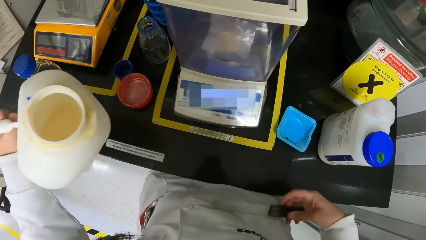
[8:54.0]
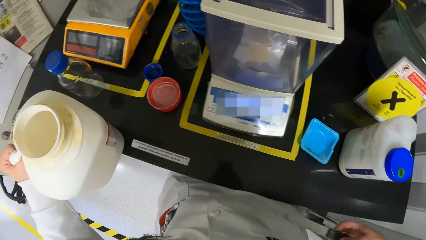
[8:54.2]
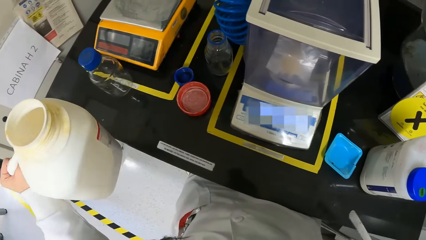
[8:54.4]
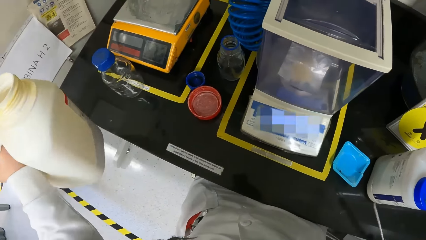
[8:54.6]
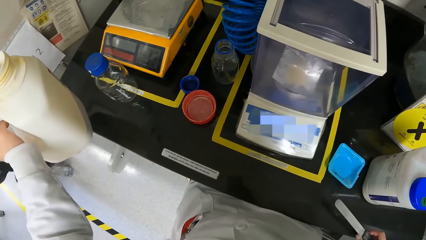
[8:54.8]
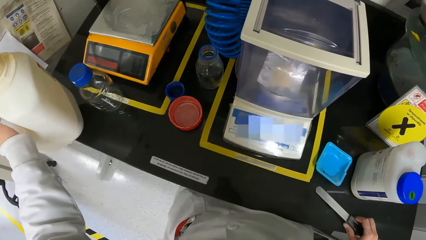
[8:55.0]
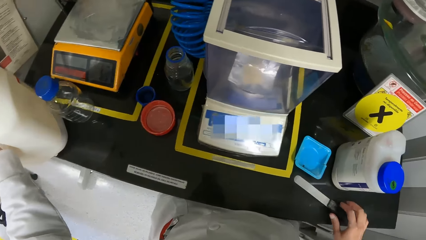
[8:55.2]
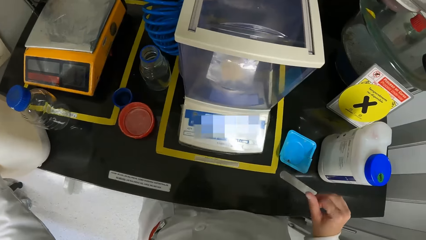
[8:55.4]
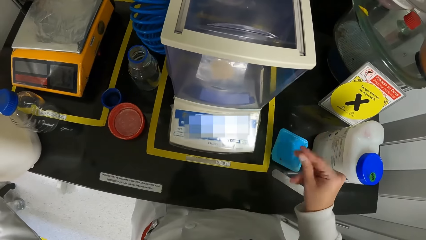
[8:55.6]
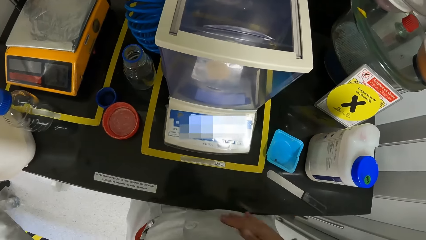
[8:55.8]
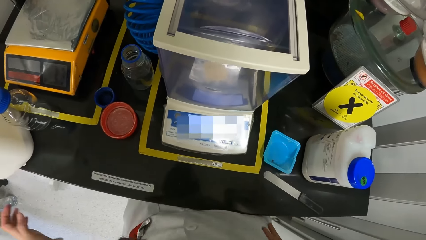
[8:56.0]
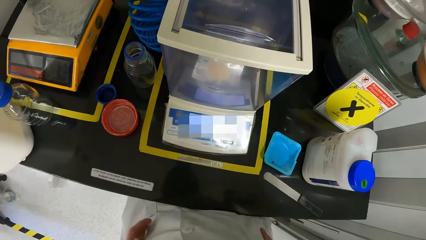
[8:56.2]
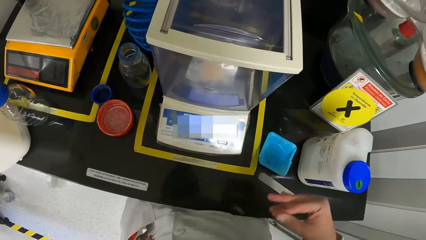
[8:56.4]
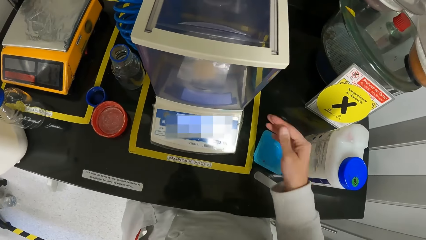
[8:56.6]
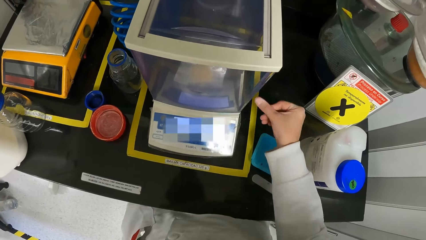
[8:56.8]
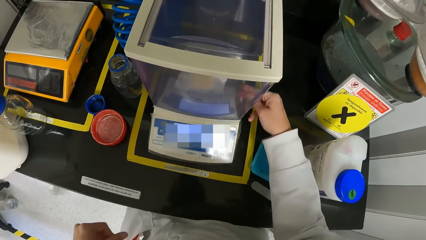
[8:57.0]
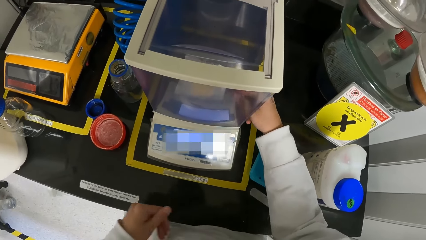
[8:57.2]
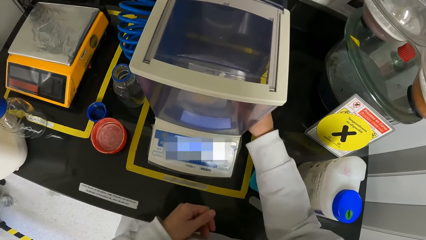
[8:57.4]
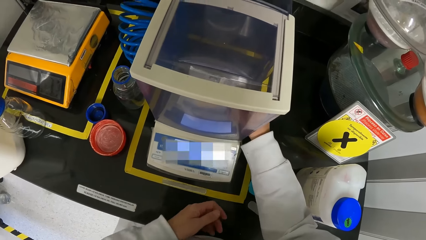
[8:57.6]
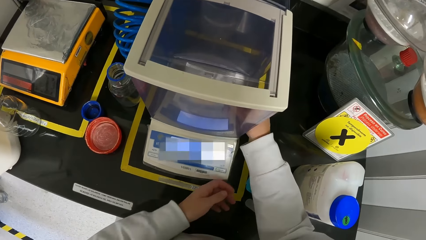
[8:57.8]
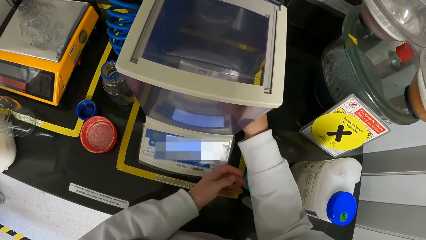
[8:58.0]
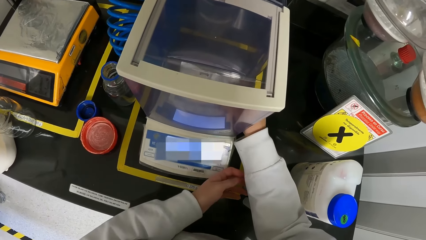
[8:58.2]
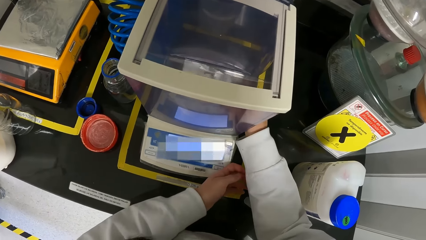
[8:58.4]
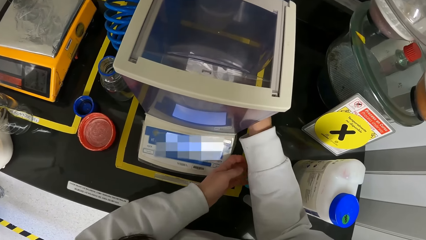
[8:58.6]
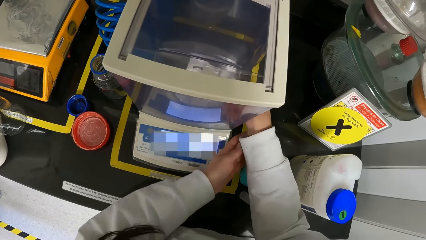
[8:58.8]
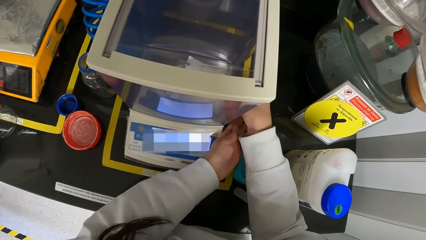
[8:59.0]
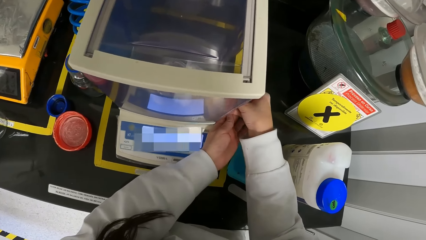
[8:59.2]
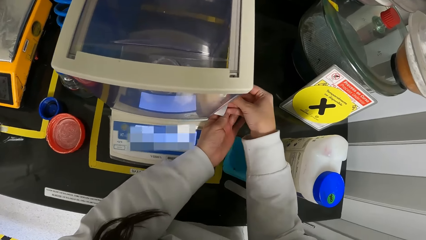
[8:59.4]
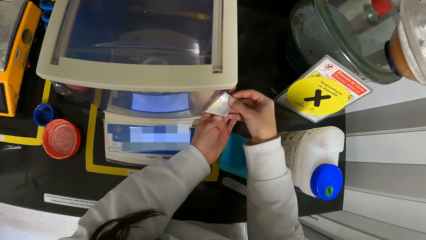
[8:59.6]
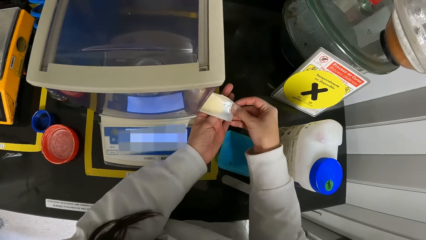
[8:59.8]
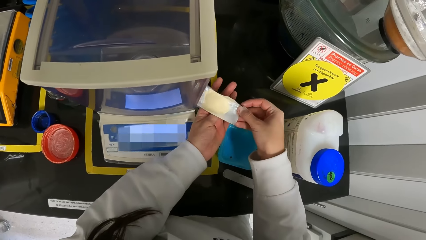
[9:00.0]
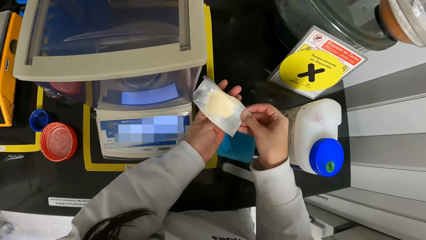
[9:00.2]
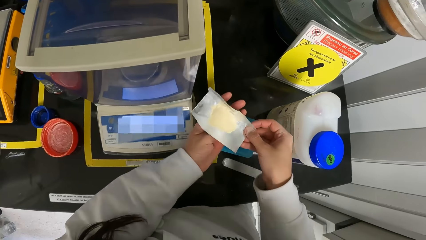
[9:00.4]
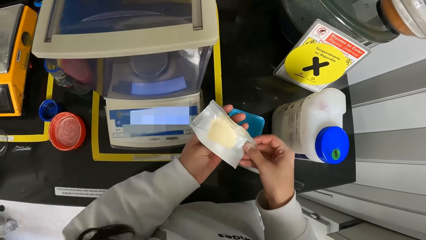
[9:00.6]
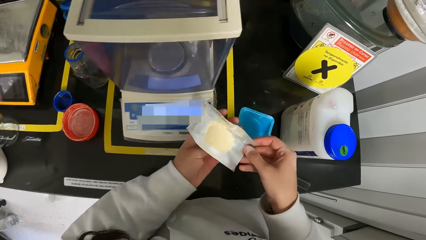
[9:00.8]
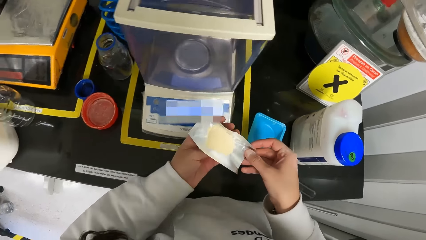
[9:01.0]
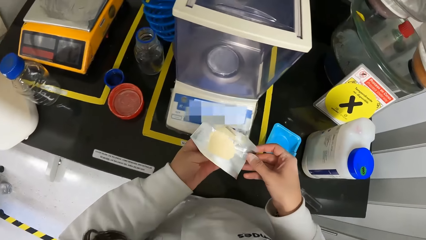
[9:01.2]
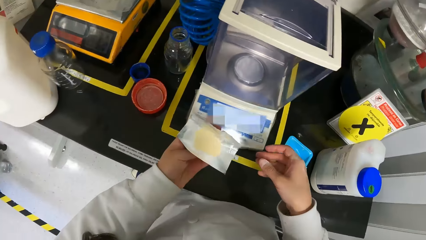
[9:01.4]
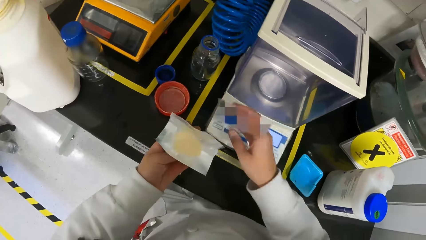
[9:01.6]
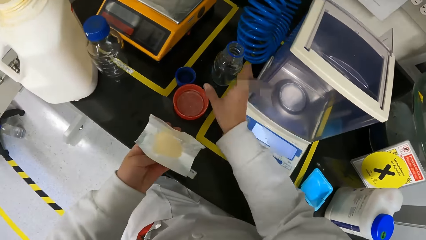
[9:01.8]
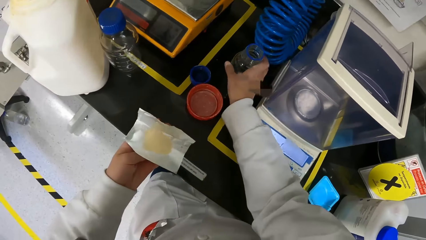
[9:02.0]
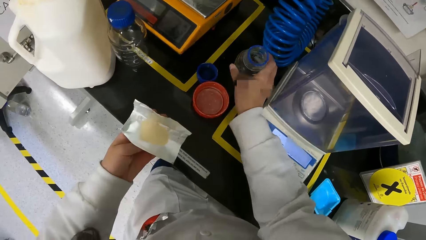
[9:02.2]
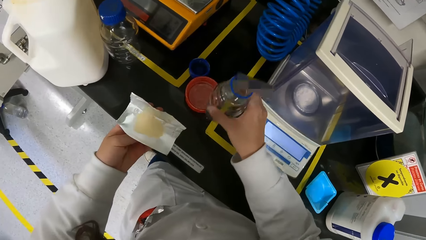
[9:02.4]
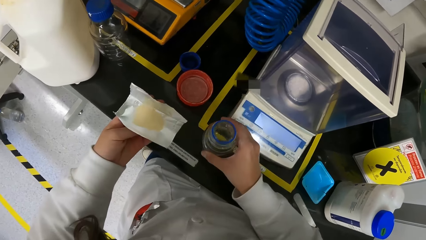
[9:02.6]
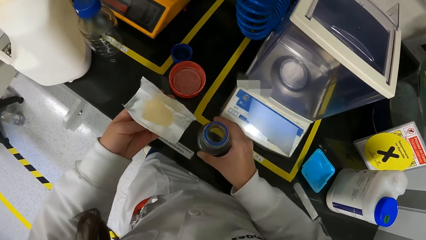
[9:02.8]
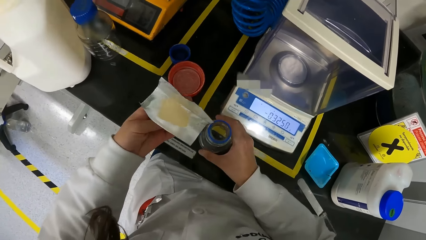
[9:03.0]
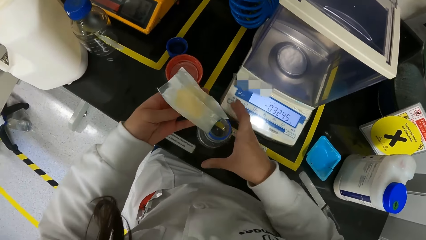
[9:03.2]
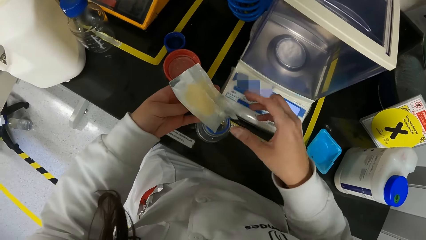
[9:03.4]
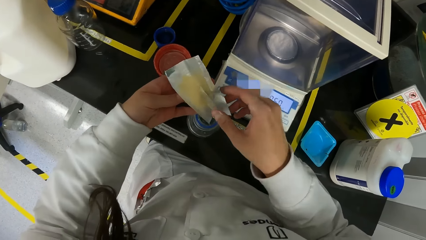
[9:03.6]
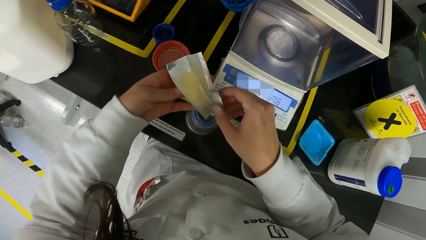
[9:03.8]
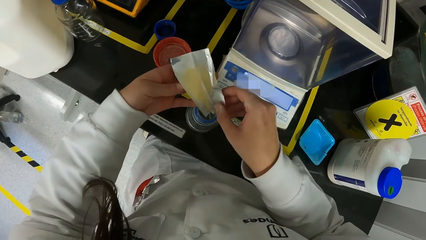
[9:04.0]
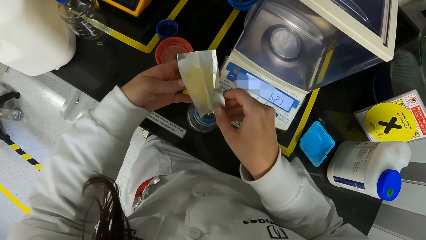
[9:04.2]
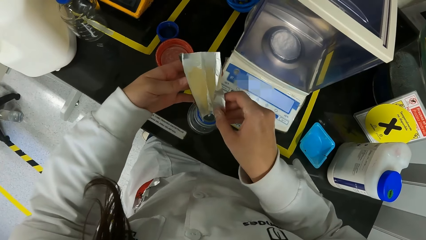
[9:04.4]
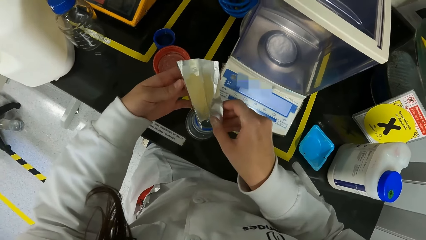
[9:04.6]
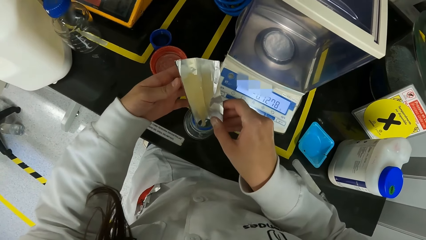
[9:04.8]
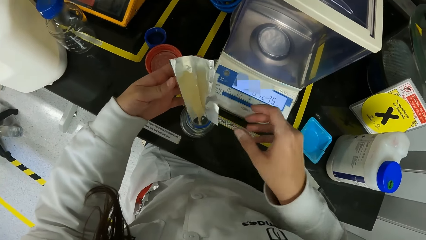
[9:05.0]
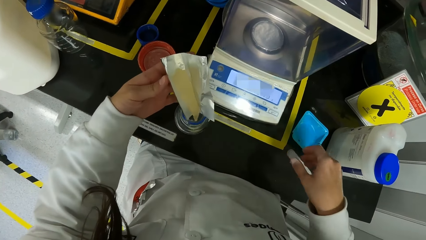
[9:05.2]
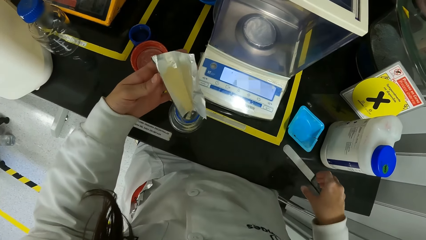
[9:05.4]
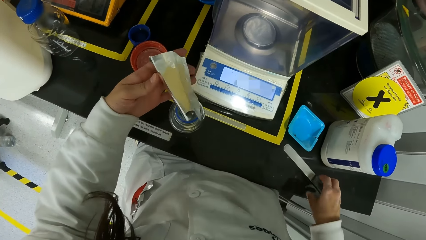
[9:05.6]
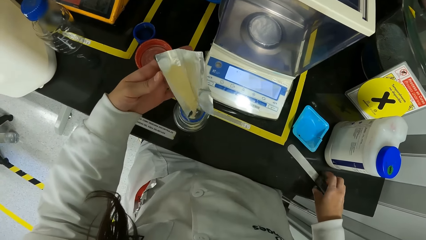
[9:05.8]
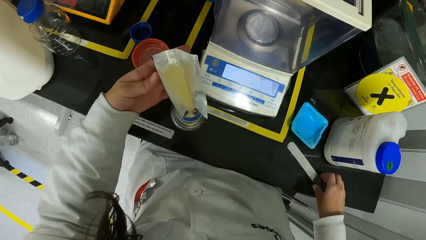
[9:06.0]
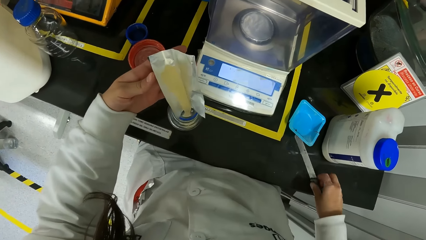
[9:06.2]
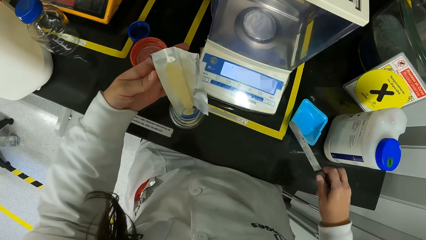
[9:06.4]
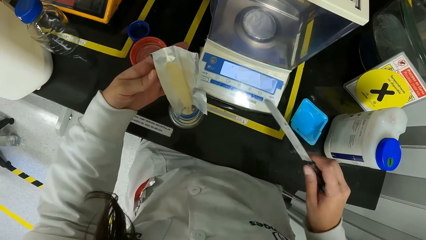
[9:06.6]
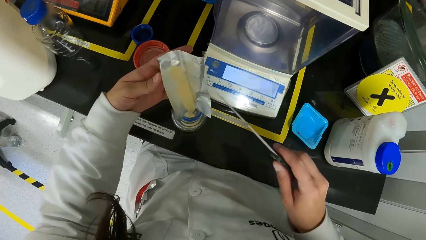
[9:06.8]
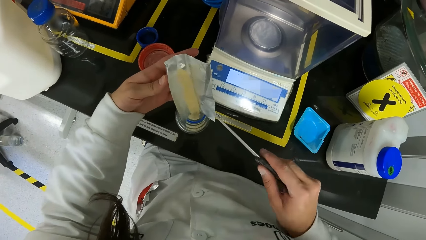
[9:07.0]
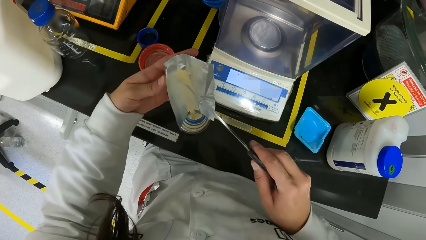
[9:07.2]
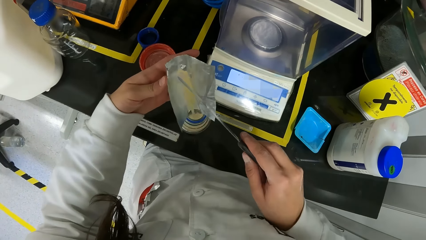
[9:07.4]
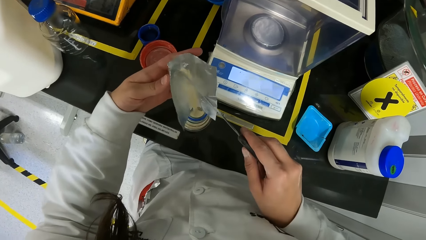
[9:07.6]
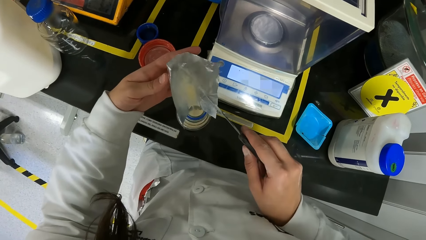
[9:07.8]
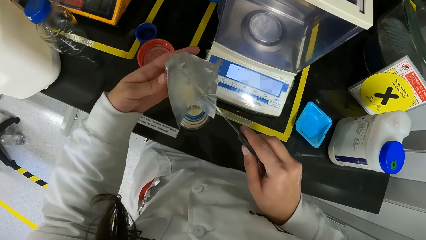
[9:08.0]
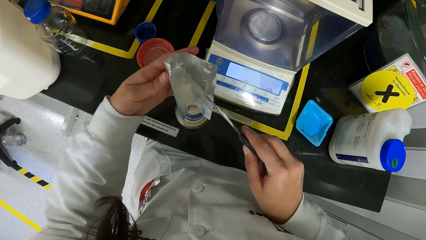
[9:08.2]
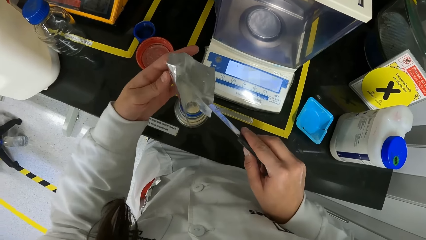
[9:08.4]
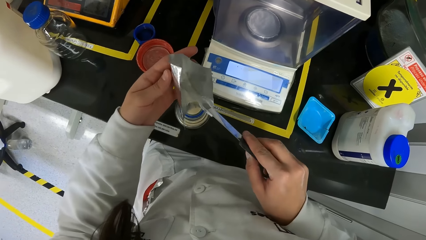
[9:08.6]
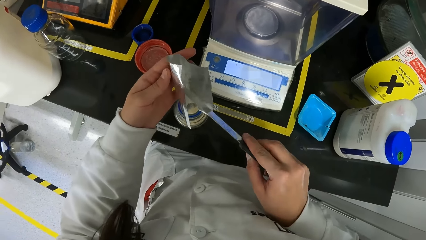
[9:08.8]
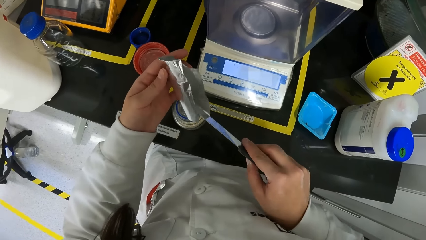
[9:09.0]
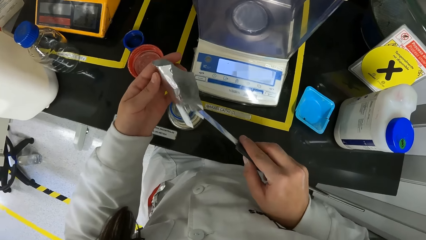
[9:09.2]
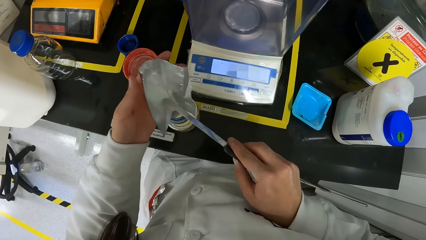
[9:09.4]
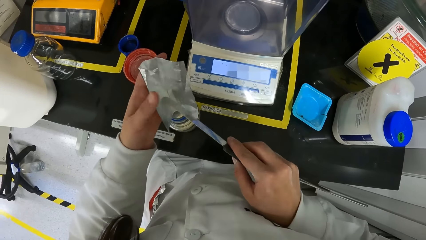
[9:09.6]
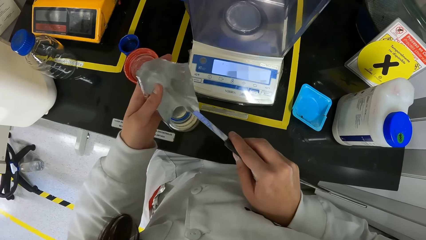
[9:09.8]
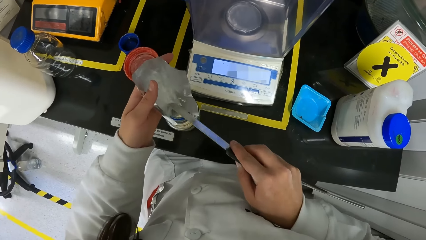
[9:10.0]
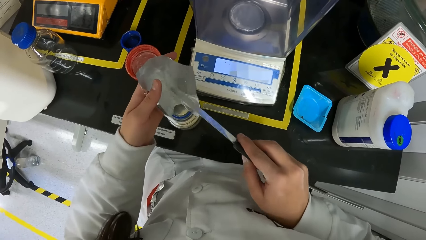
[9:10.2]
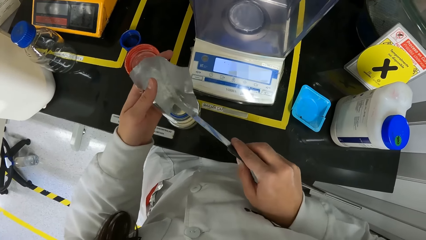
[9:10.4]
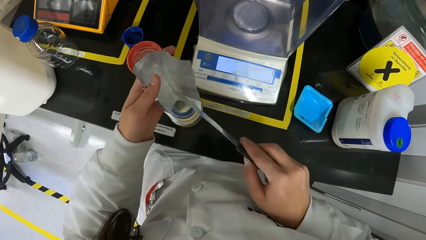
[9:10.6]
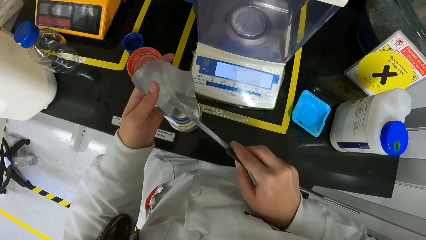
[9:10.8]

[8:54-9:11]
The camera wearer cleans the plaster knife on her lab coat with her right hand. She drops the plaster knife on the lab table with her right hand. She drops the keg on the lab table with her left hand. She removes the sample tape from the DNA sequencer with her right hand. She holds the sample tape with both hands. She picks the solid substance. She holds the sample tape with her left hand. She picks up the glass bottle from the lab table with her right hand. She drops the glass bottle on the lab table with her right hand. She pours the sample into the glass bottle with the sample tape in her left hand. She picks up the plaster knife on the lab table with her right hand. She empties the sample into the glass bottle with the plaster knife in her right hand.
